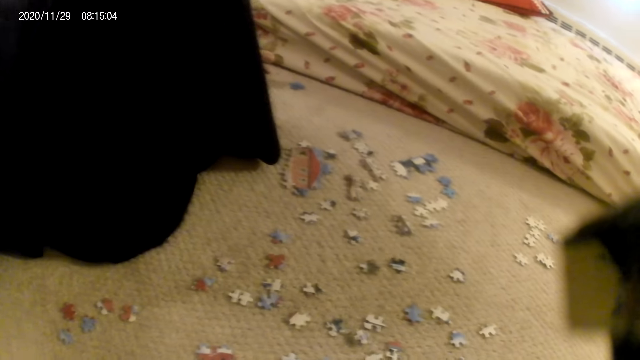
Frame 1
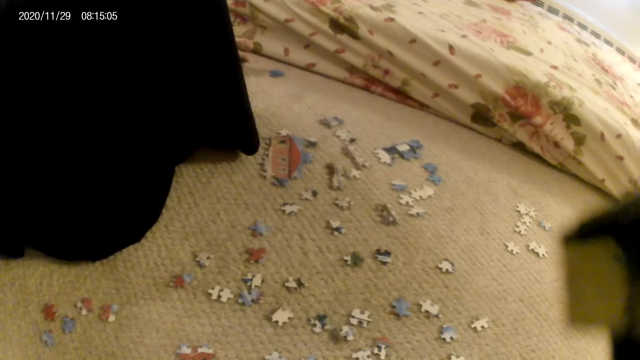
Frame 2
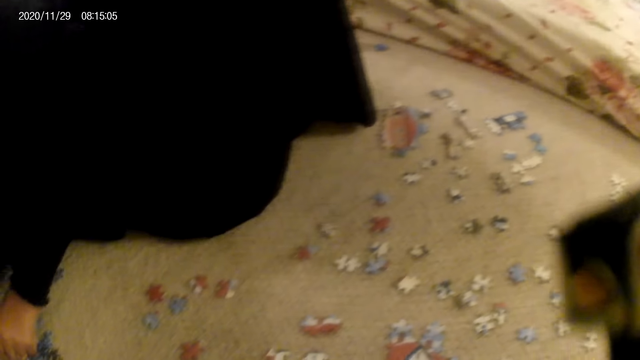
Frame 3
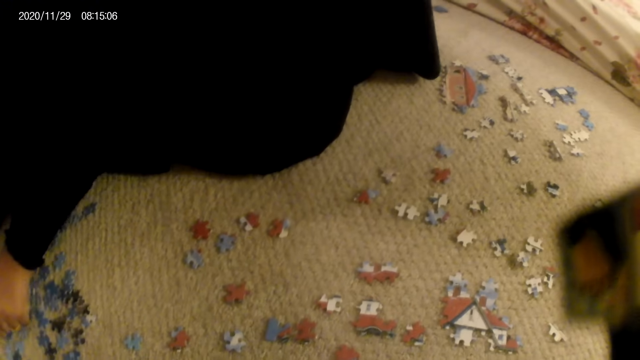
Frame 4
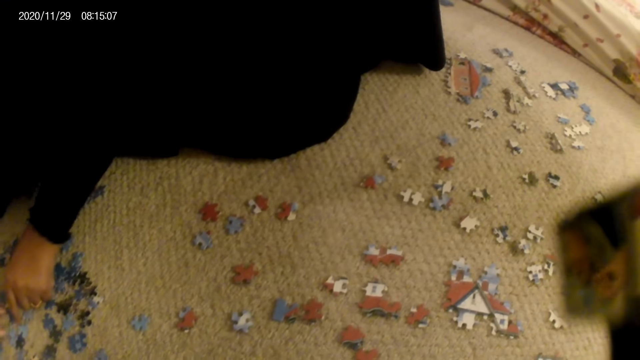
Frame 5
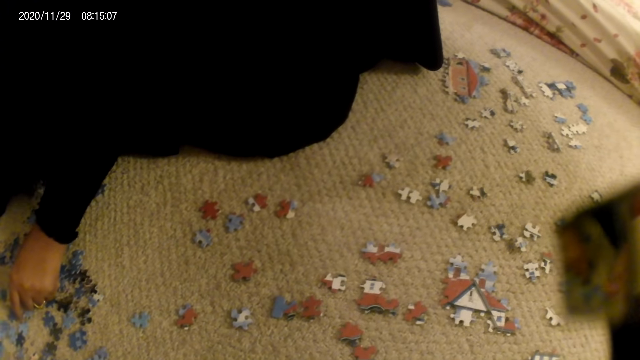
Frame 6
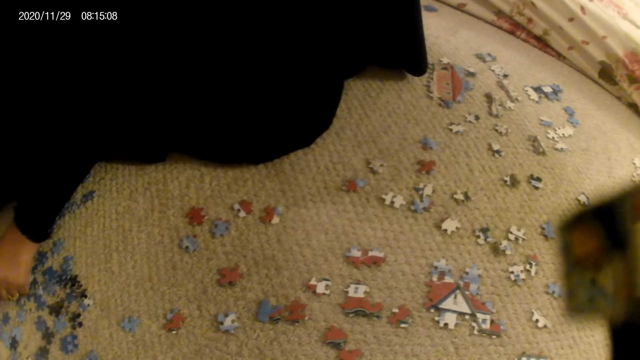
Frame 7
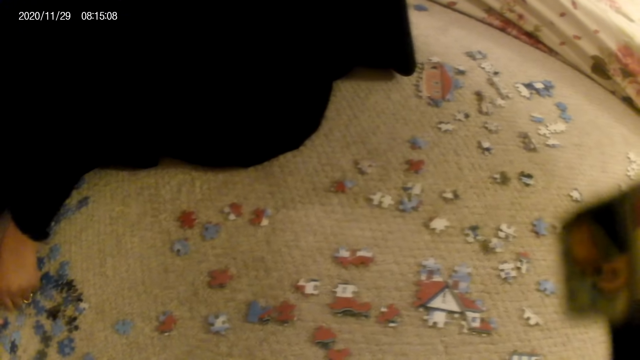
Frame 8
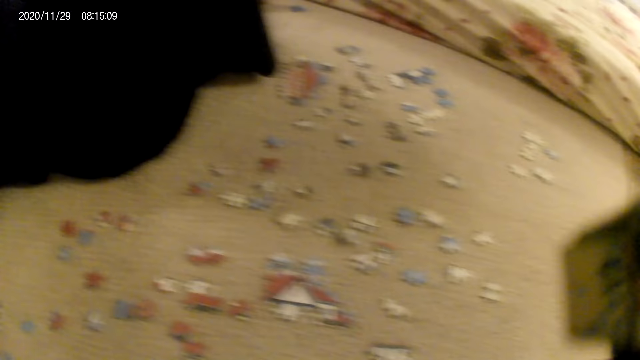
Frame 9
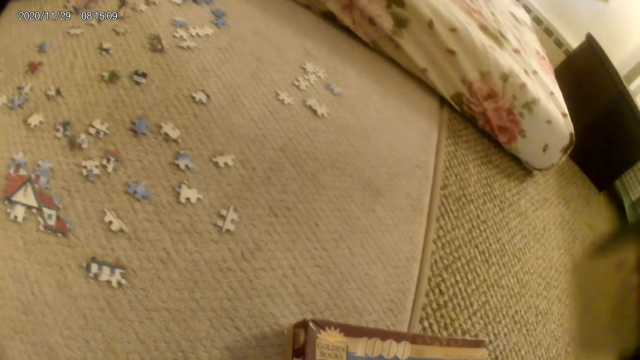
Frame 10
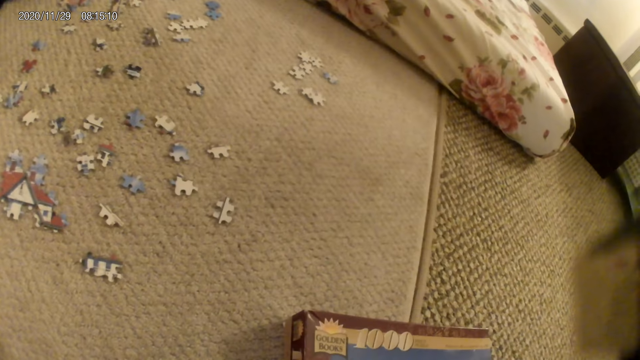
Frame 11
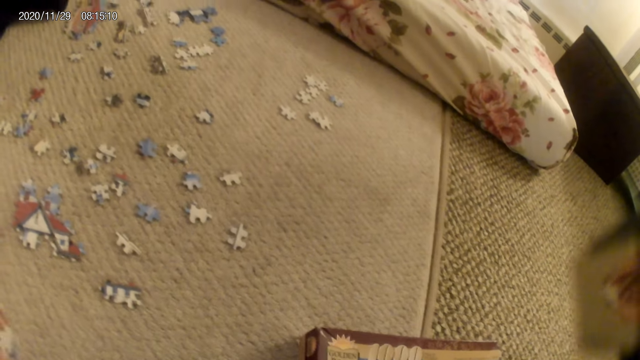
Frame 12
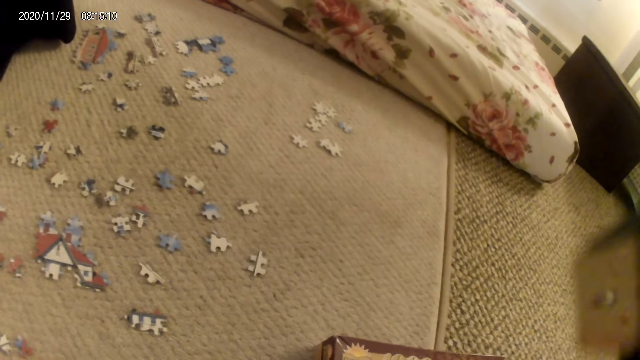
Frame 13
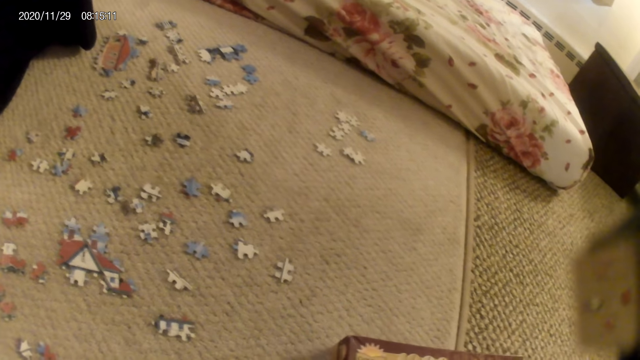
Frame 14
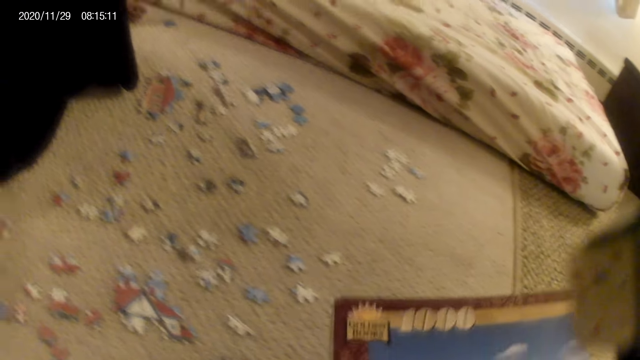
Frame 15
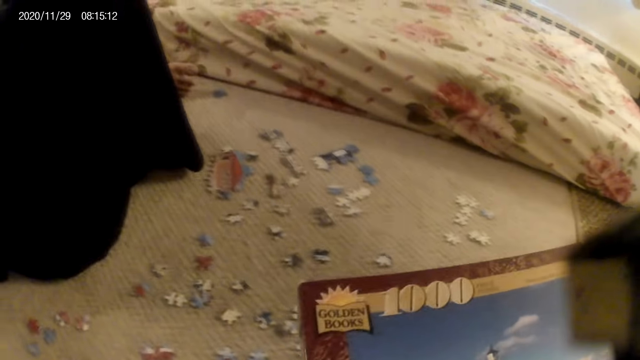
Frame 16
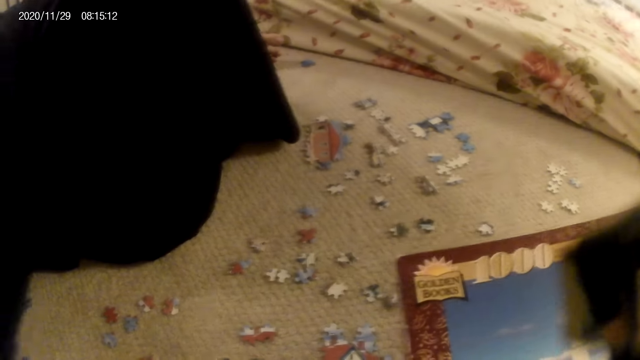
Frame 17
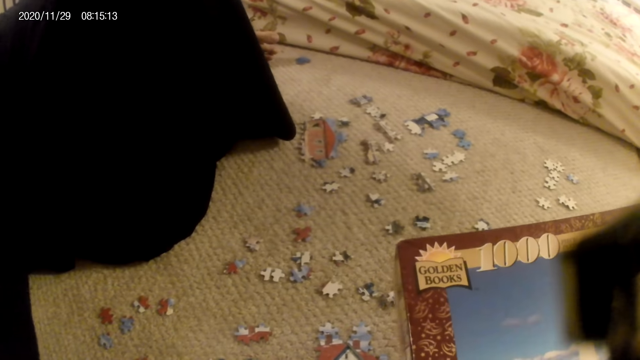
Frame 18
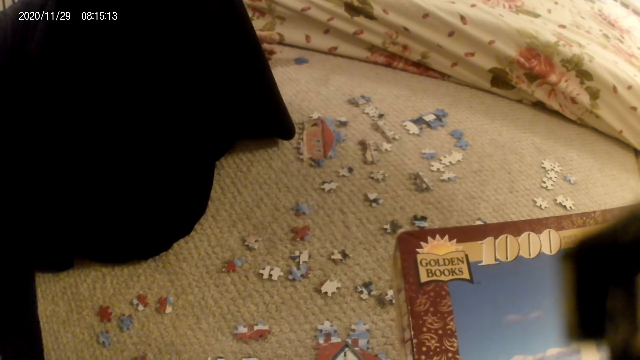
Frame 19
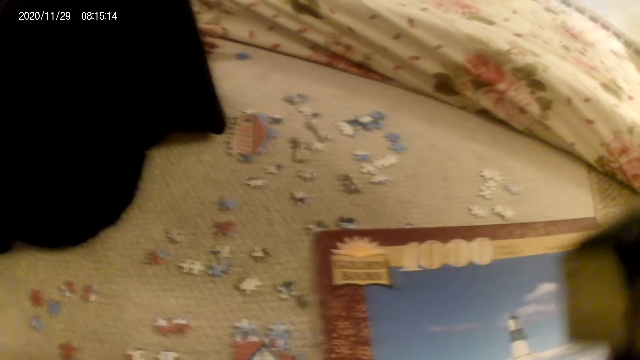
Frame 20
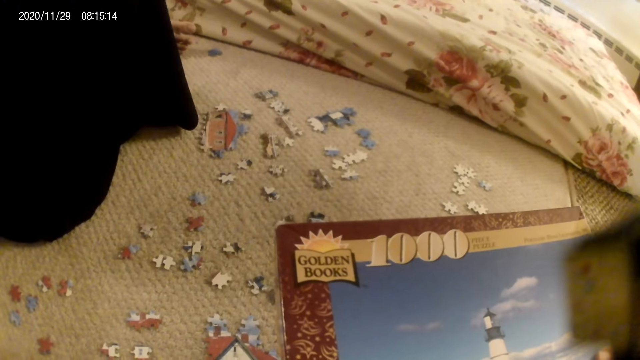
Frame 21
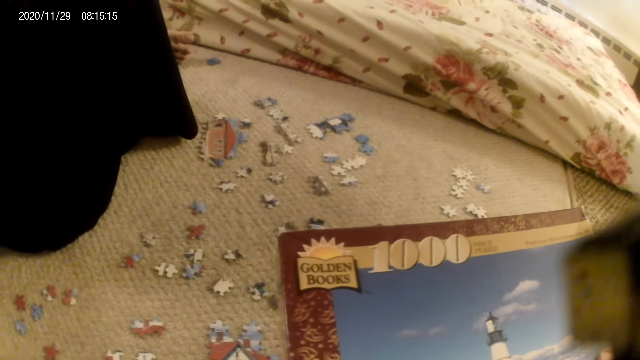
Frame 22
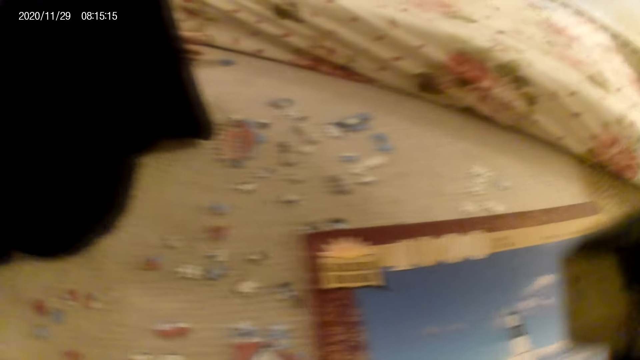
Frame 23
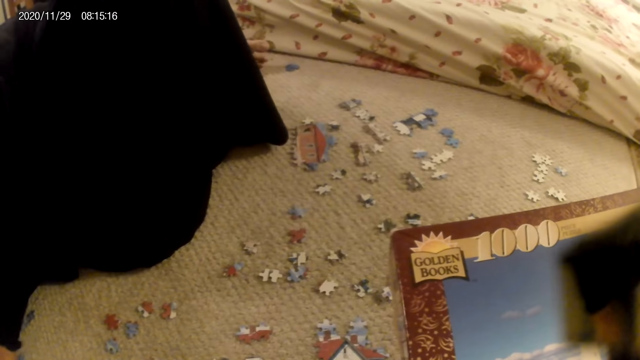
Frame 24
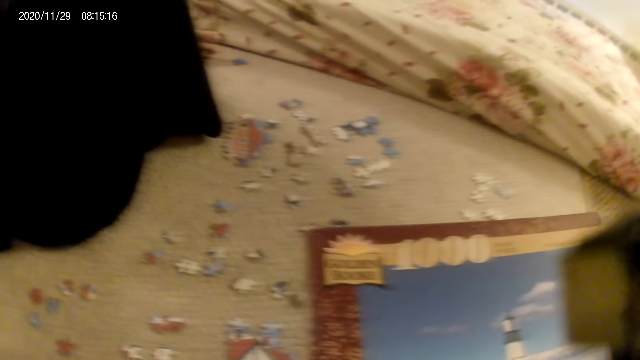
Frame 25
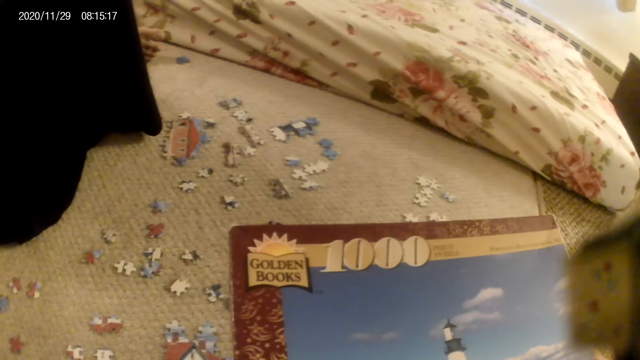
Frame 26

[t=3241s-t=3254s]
The camera wearer stares at the puzzle pieces on the floor. They pick up the puzzle pieces box. They stare at the puzzle pieces box.

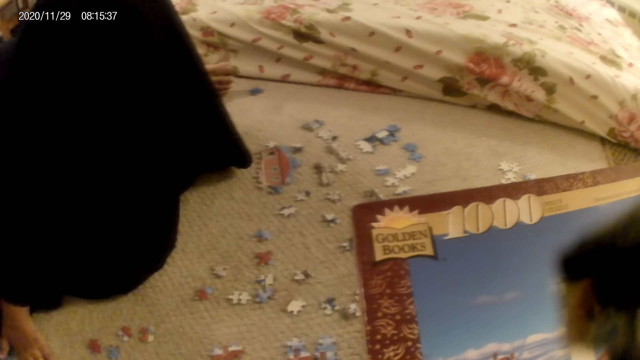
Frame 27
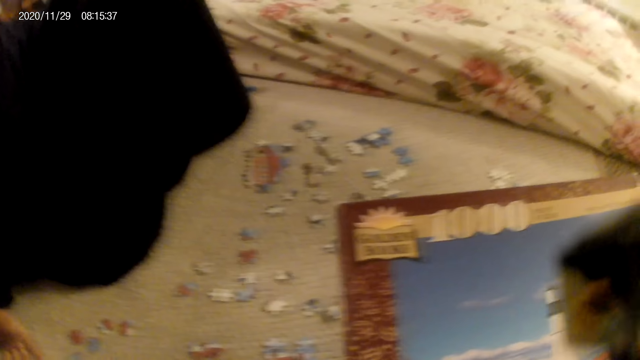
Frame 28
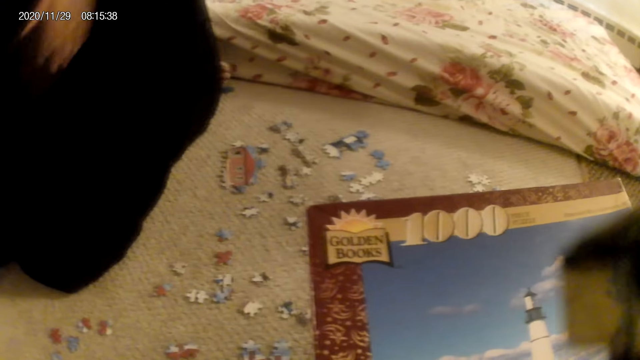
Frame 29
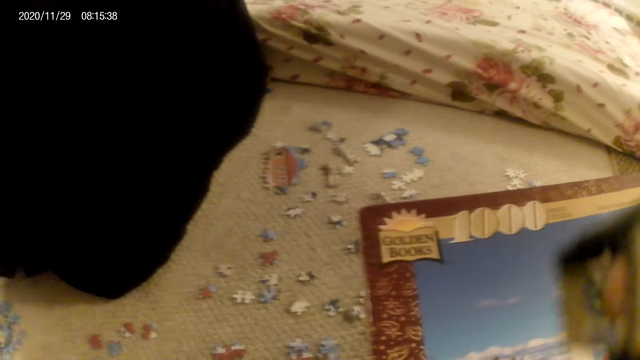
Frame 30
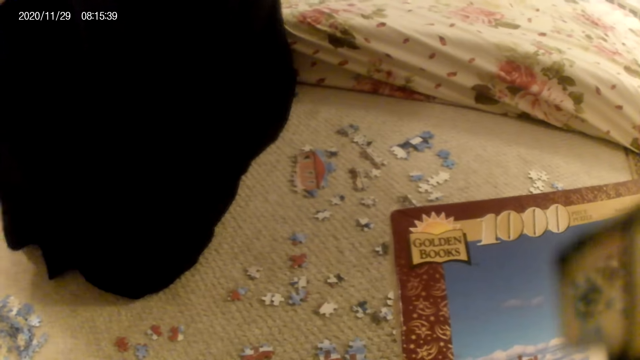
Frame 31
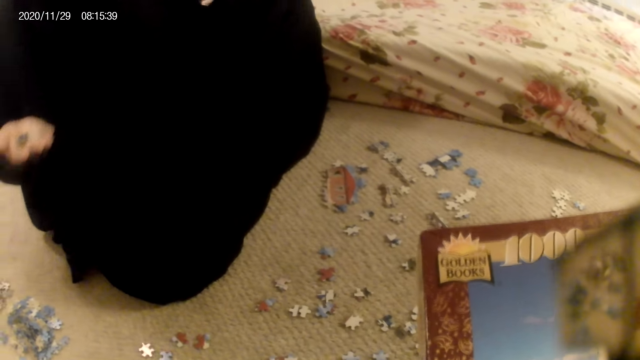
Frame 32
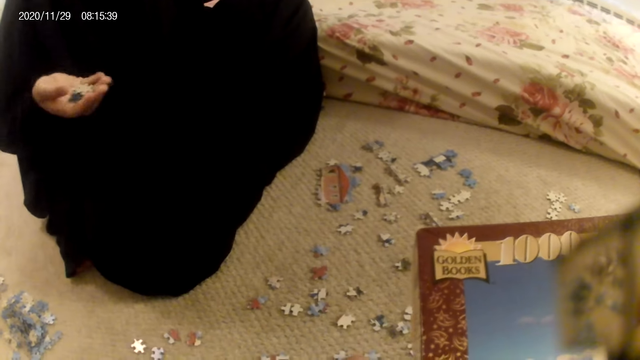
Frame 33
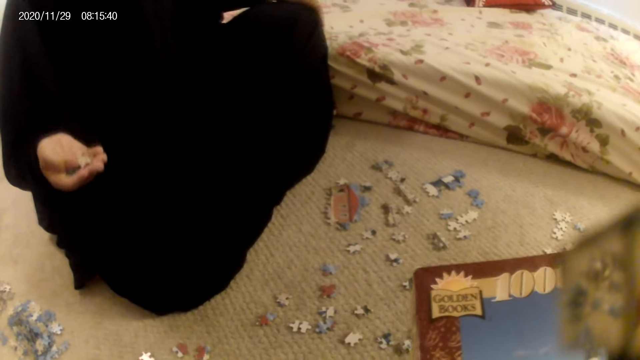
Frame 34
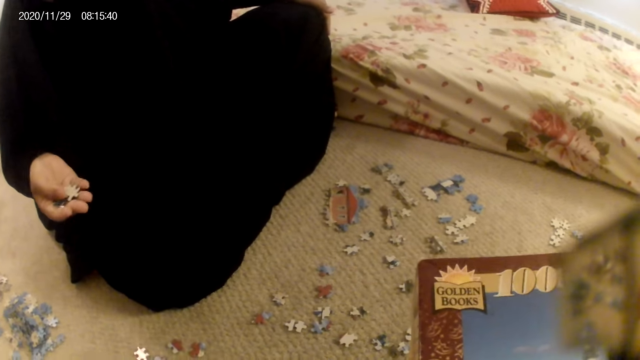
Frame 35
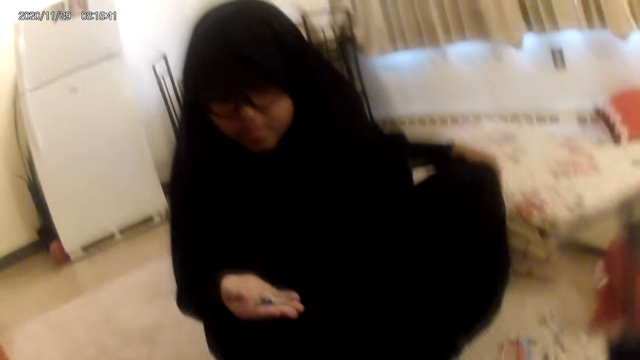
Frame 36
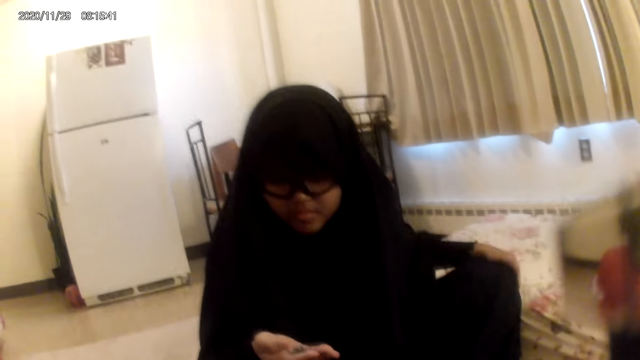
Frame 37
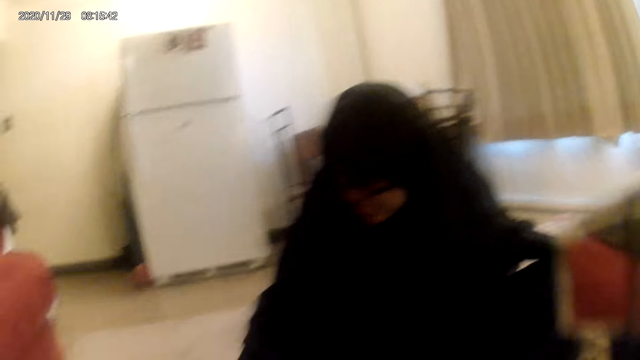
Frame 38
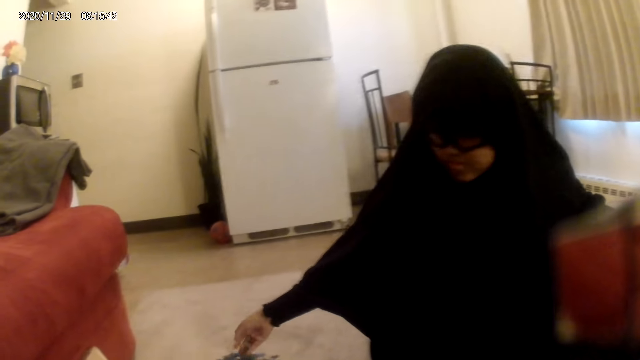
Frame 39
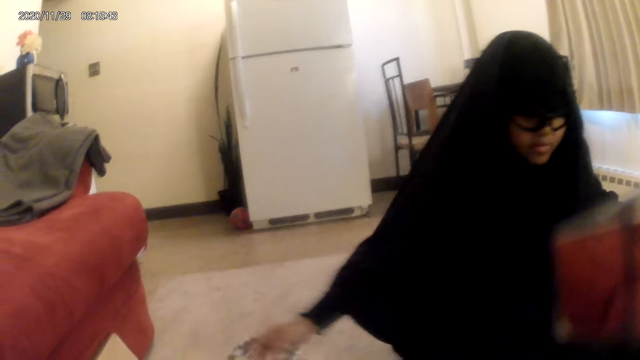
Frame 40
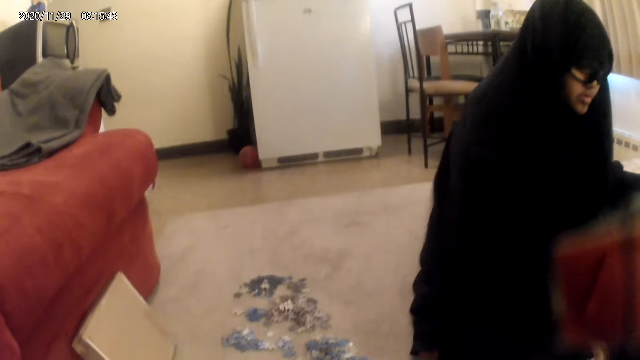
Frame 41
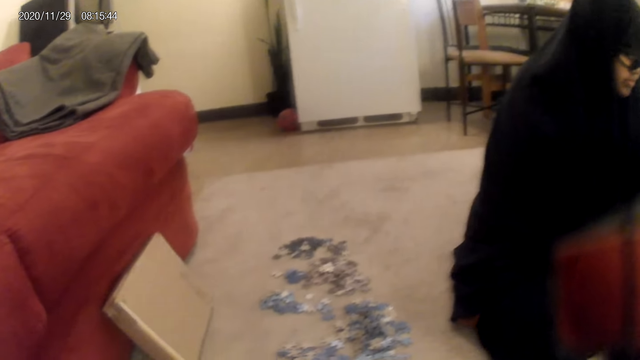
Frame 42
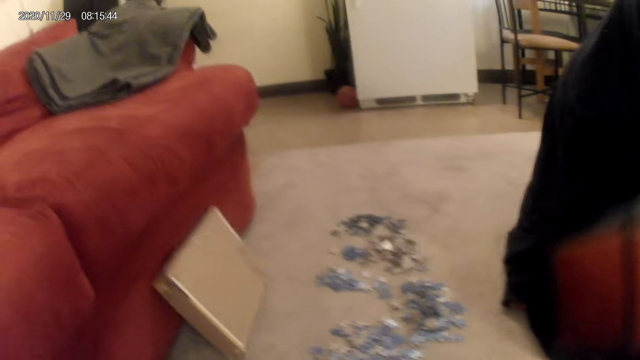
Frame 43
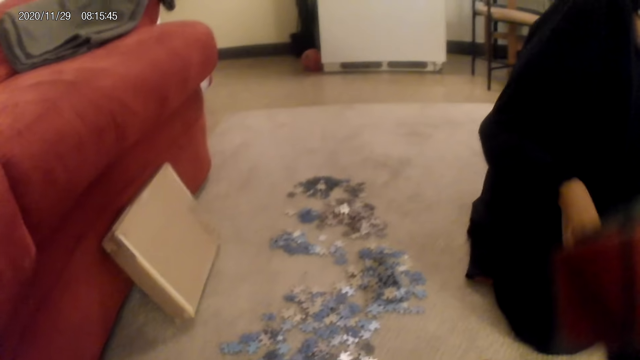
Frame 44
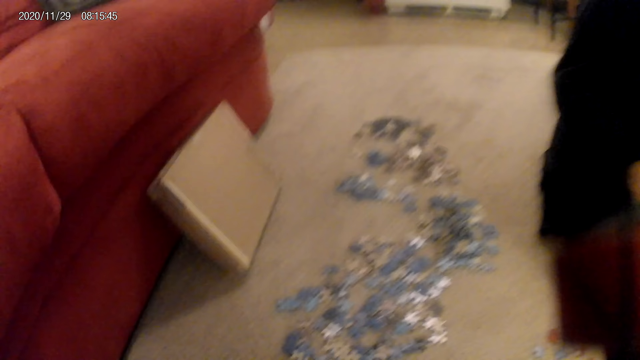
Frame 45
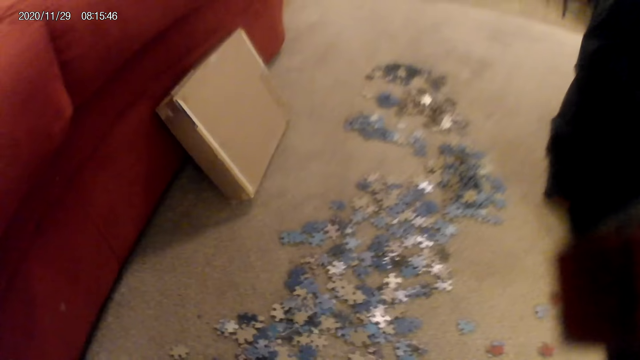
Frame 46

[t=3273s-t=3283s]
A lady adjusts her sitting position and holds puzzle pieces. The camera wearer interacts with the lady. The lady places the puzzle pieces on the floor. The lady interacts with the camera wearer.
